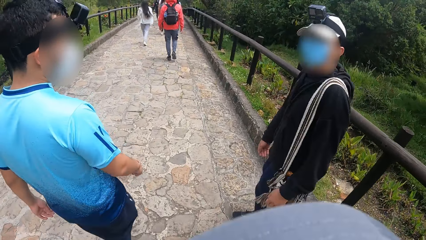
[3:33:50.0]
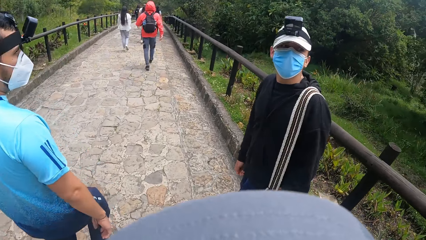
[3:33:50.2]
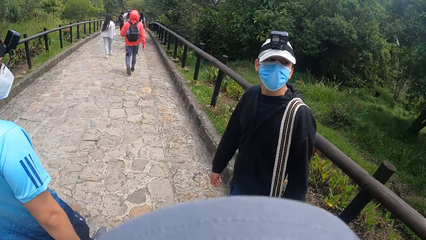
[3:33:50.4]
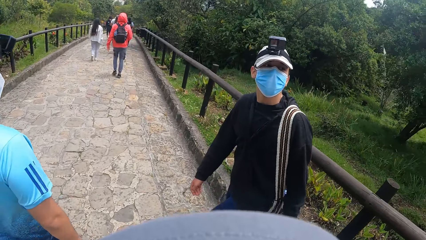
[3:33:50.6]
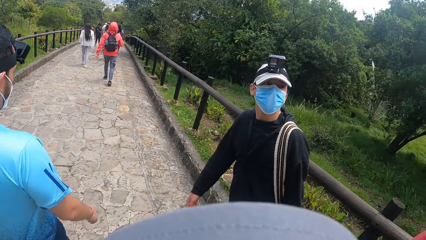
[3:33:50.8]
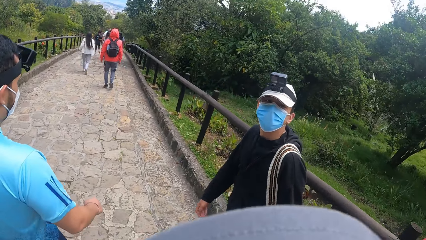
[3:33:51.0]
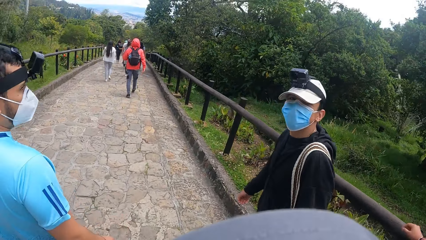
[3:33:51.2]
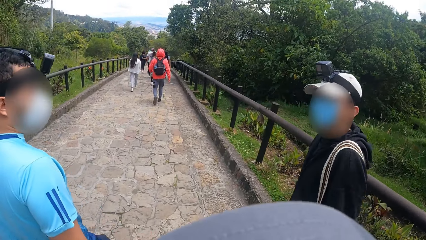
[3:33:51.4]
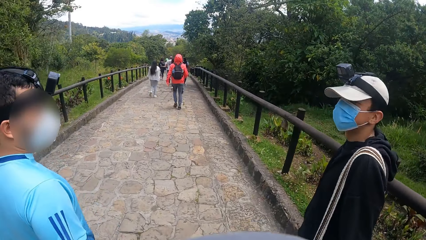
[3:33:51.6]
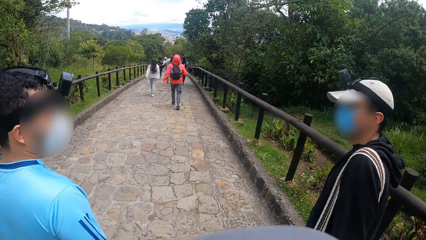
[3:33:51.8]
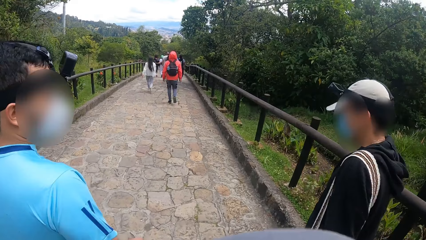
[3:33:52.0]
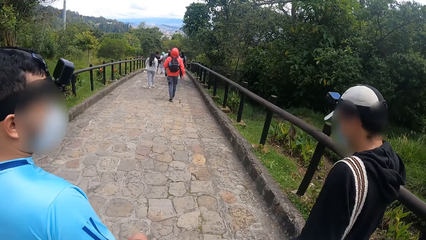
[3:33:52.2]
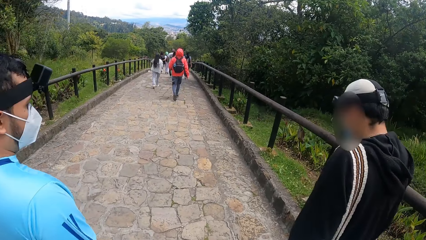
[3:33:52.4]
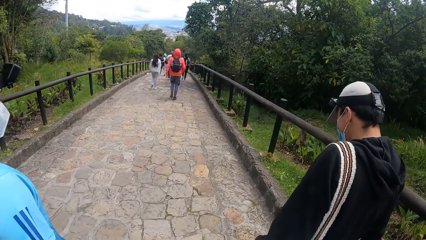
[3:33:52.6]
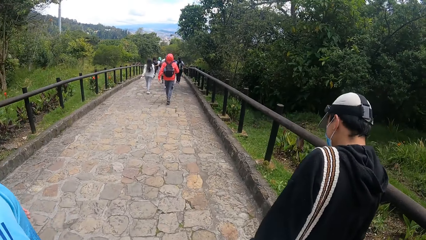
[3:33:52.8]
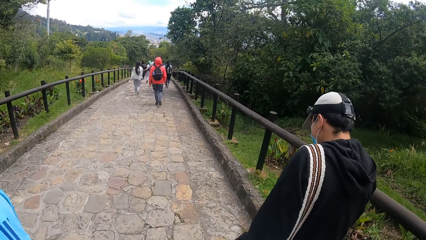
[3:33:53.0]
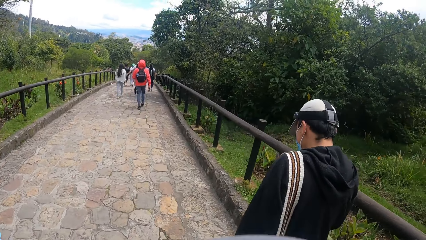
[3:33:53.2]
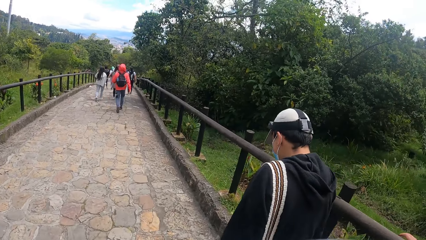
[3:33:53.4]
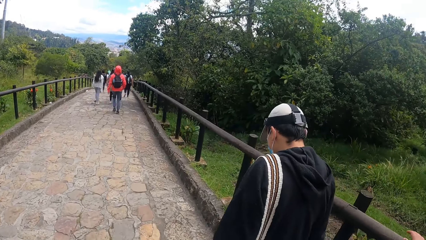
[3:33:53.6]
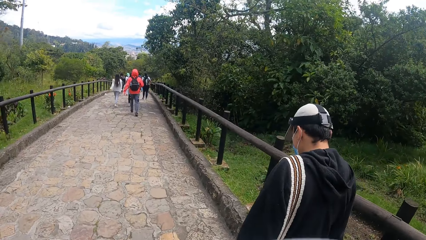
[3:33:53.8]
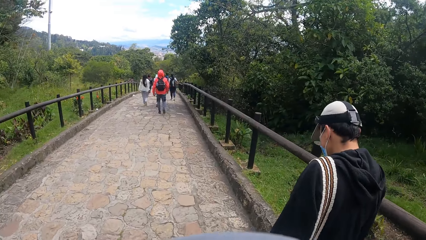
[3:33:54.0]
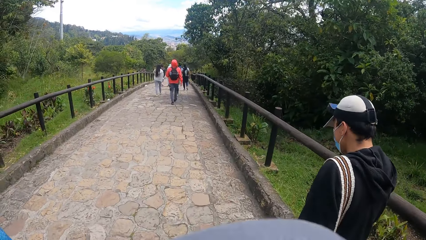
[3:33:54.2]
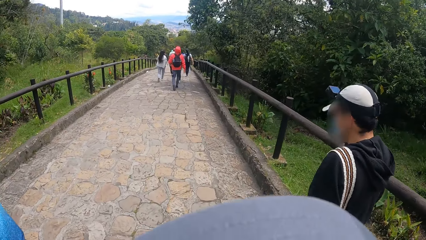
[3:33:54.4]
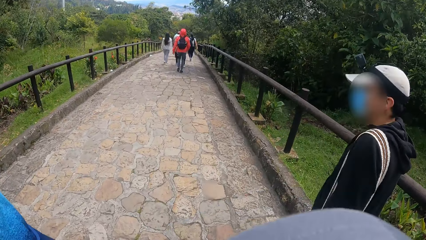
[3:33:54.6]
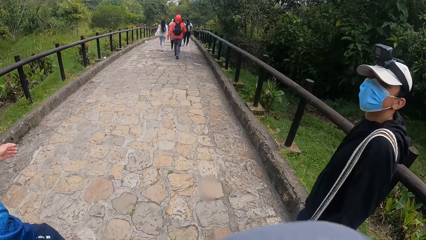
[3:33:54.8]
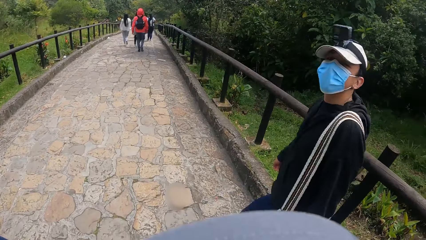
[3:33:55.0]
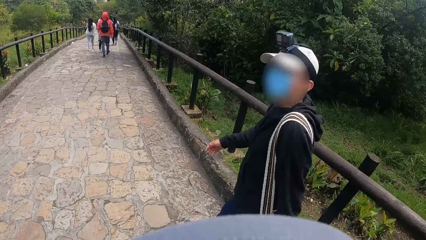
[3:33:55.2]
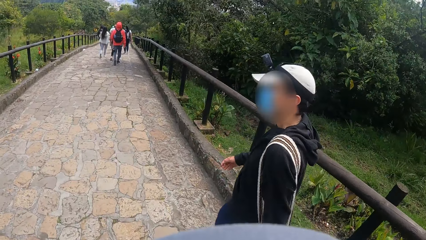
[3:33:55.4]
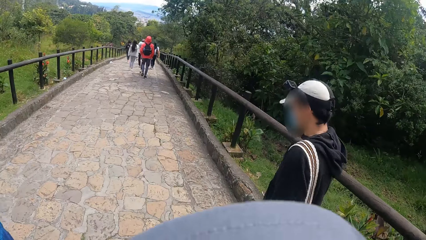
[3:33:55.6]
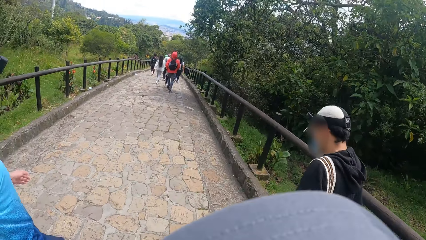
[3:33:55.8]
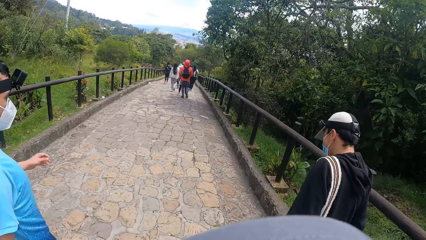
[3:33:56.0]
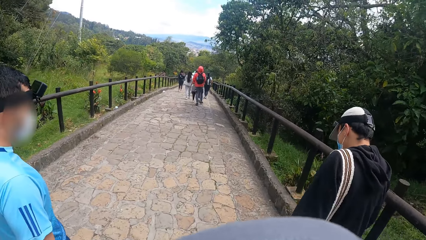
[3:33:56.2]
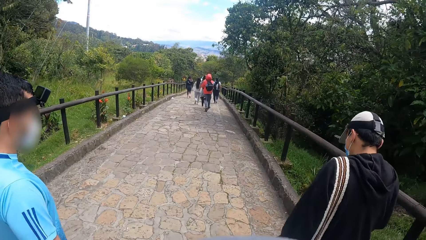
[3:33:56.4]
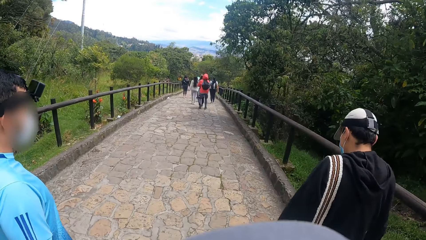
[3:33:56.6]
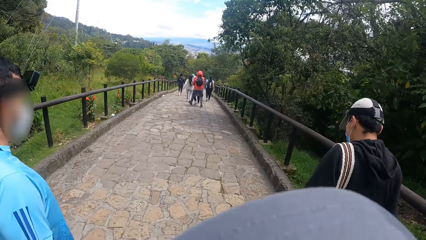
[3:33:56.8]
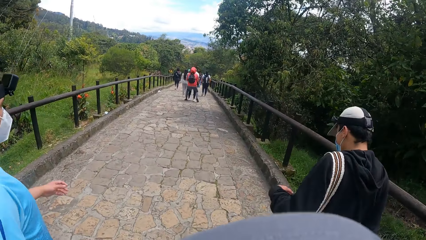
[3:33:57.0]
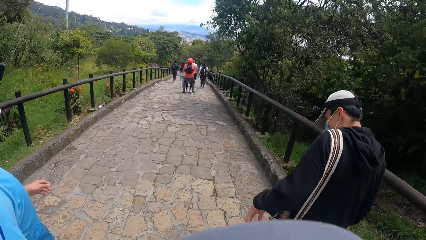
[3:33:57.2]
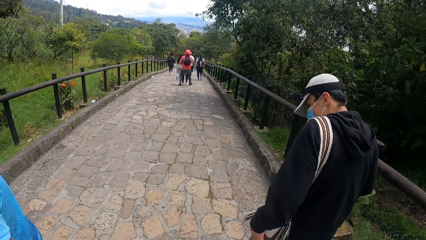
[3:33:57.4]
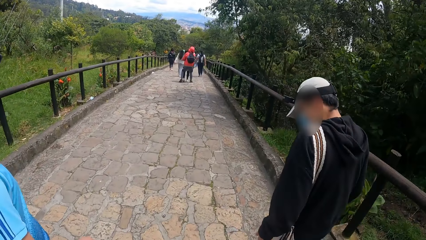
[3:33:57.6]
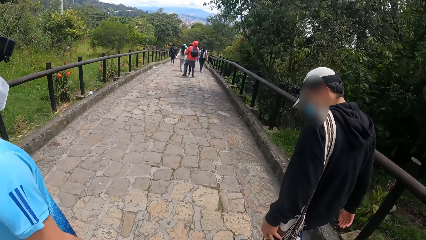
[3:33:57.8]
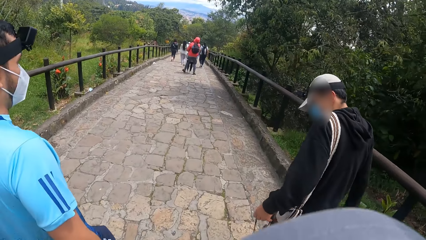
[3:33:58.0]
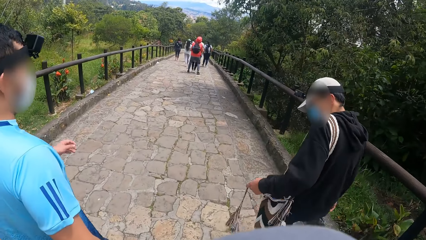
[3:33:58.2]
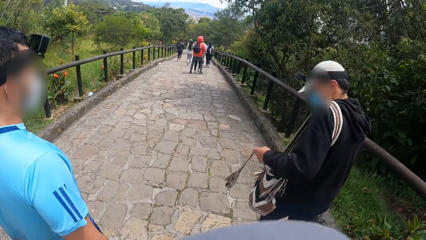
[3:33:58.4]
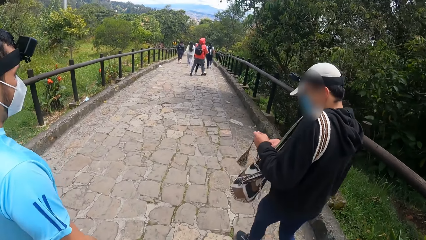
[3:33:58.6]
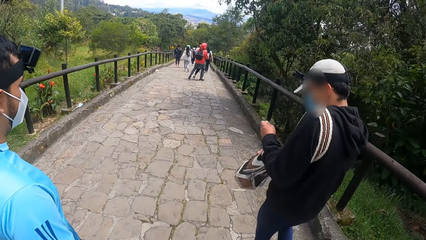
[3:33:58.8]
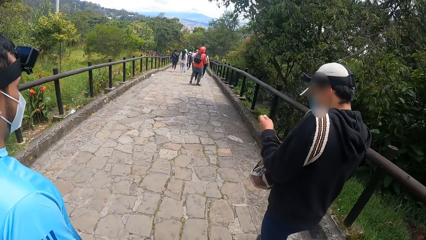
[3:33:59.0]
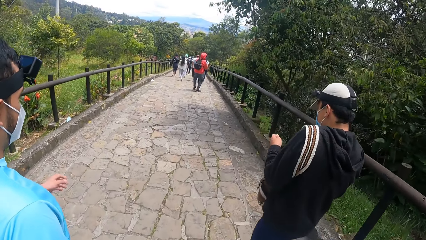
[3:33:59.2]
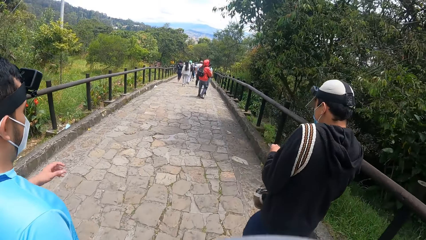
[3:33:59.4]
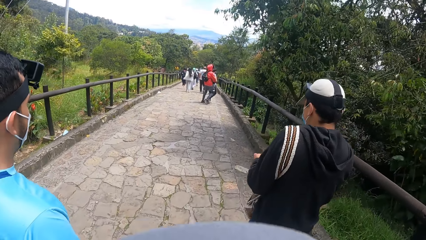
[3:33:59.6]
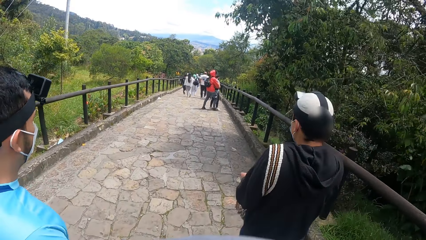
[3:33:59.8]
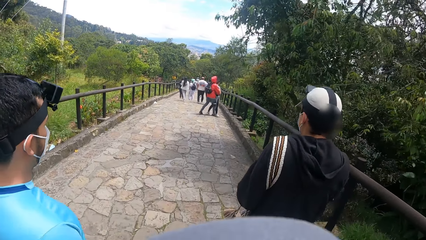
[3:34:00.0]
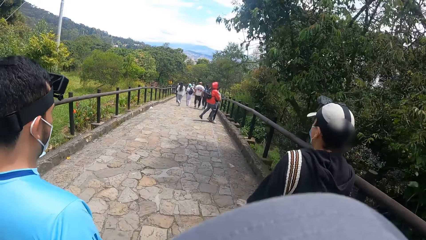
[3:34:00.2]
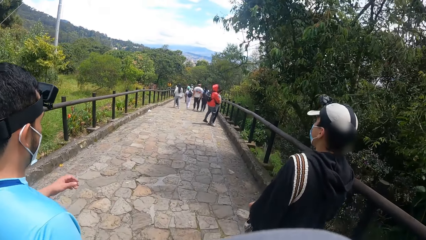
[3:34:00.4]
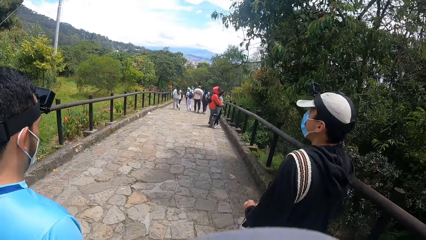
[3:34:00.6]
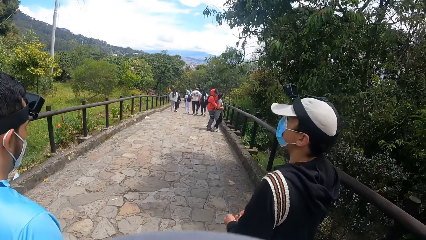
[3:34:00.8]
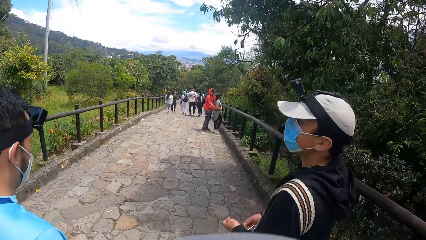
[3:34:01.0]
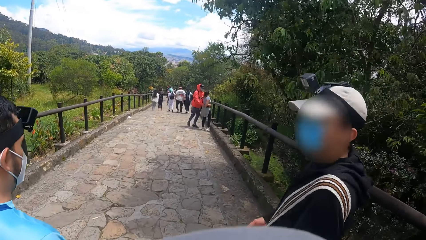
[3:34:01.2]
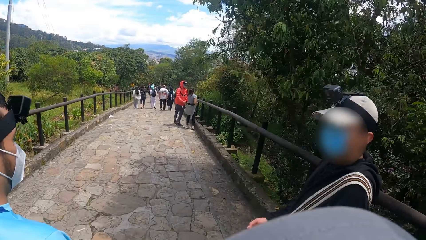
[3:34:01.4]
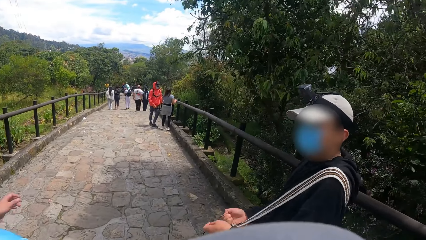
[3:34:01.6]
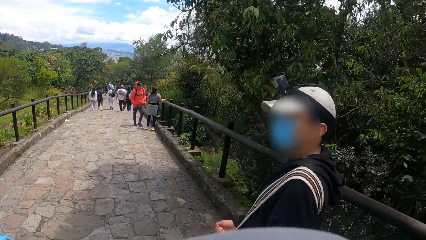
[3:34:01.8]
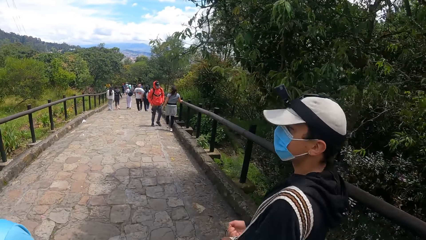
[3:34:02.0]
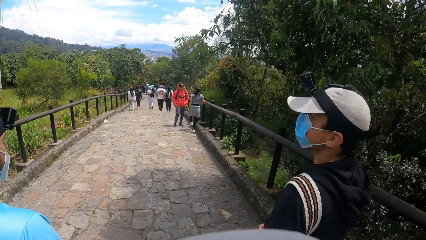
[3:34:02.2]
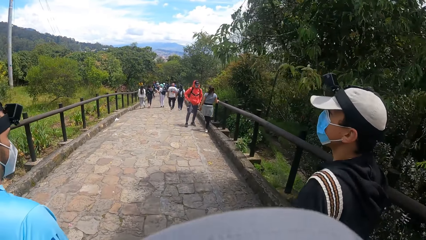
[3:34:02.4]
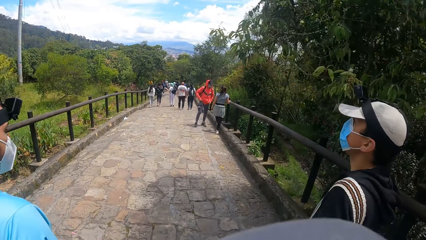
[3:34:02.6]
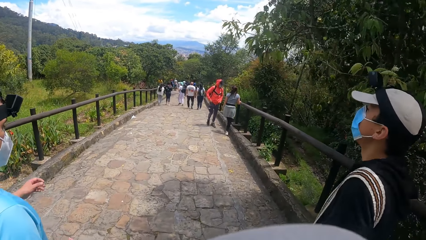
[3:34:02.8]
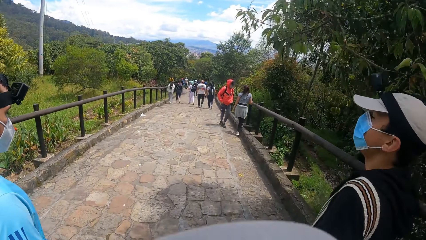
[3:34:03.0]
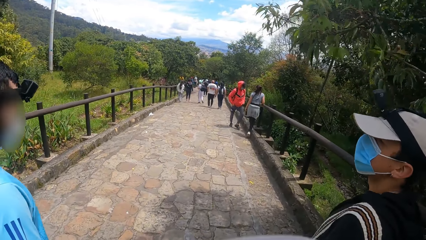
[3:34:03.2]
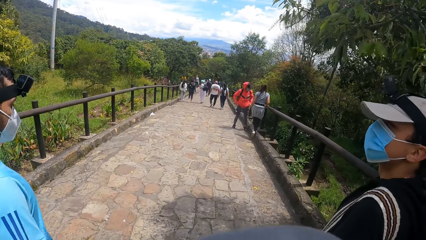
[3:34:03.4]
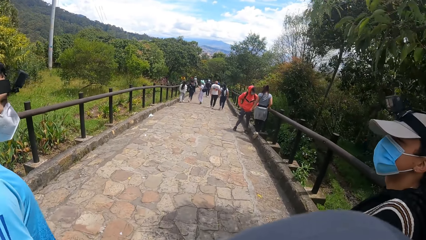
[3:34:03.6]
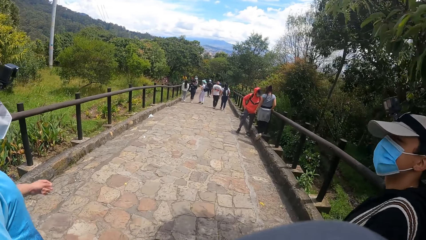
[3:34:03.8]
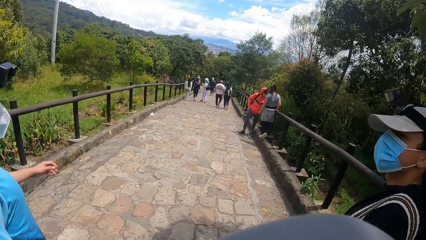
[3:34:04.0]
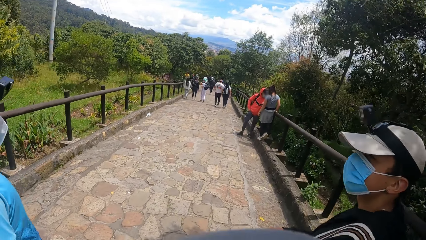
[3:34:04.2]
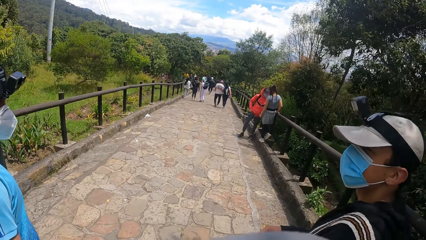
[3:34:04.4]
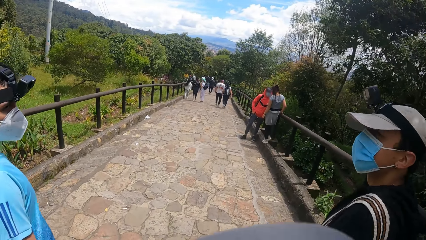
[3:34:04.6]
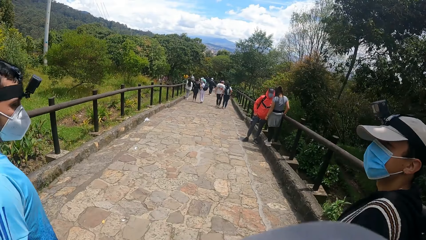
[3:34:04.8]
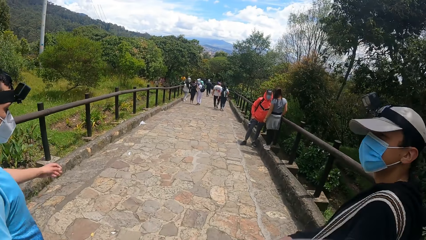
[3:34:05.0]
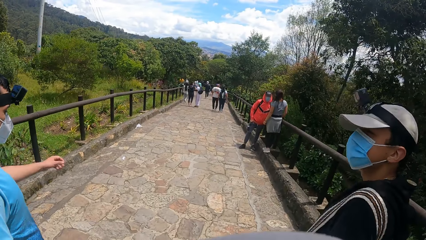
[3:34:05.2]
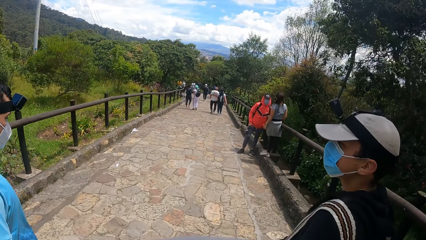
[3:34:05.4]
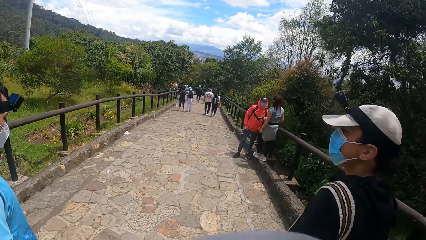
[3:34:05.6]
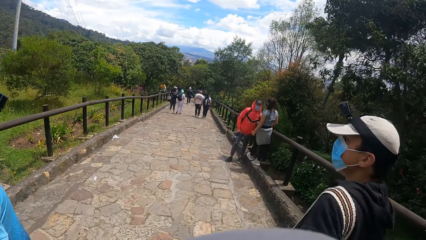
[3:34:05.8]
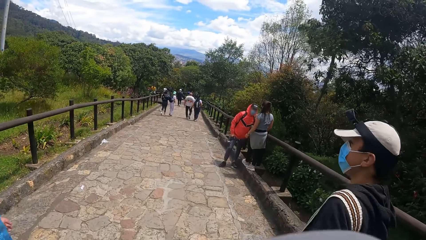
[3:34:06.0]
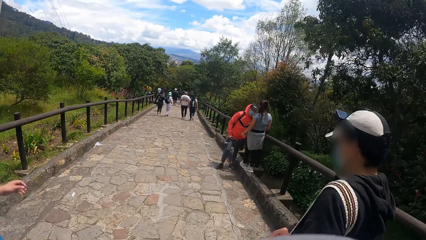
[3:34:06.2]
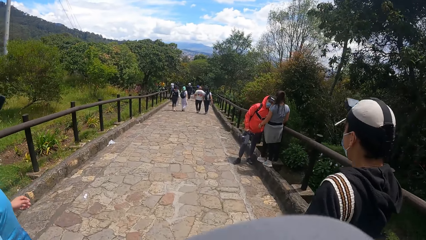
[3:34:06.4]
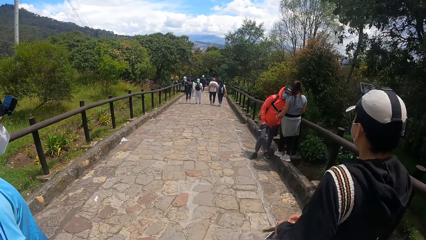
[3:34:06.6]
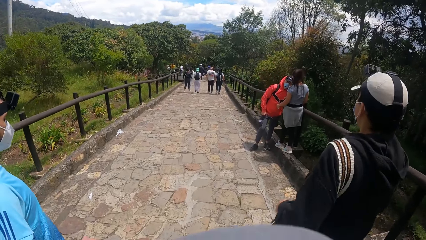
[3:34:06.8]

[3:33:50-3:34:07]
A person looks at another person. The camera wearer walks along the road. The first person looks at the camera wearer. A third person walks along the road. The first person holds a handbag by both hands. The first person interacts with the camera wearer. The third person looks at the first person. The first person interacts with the third person.
